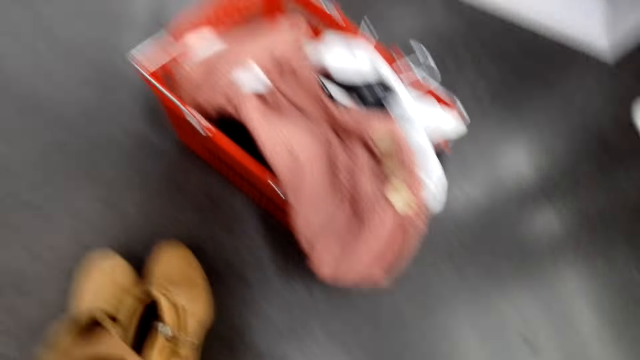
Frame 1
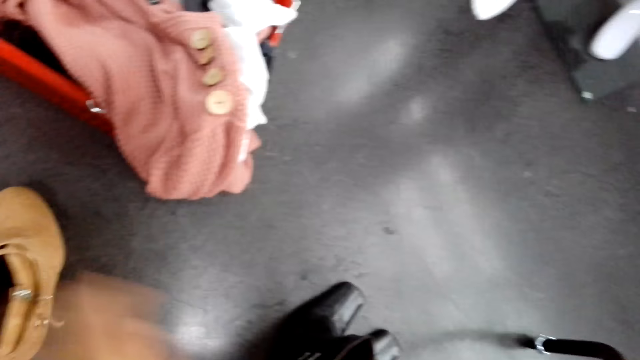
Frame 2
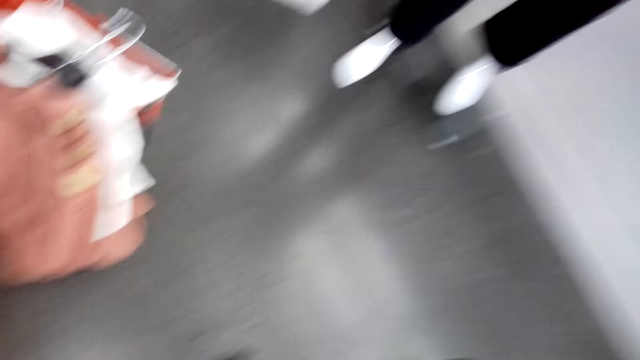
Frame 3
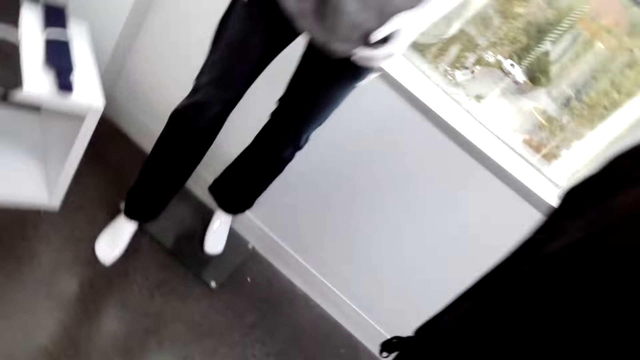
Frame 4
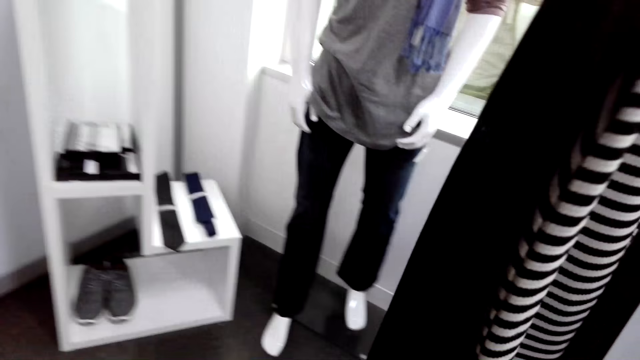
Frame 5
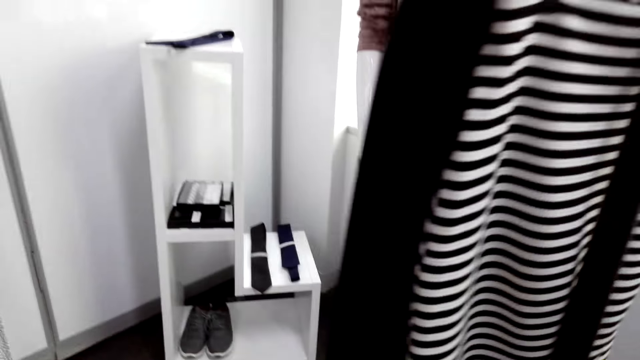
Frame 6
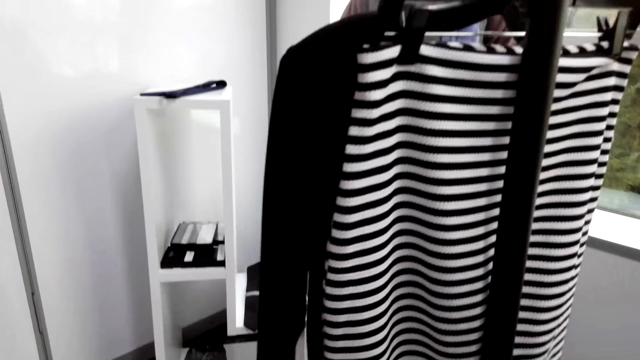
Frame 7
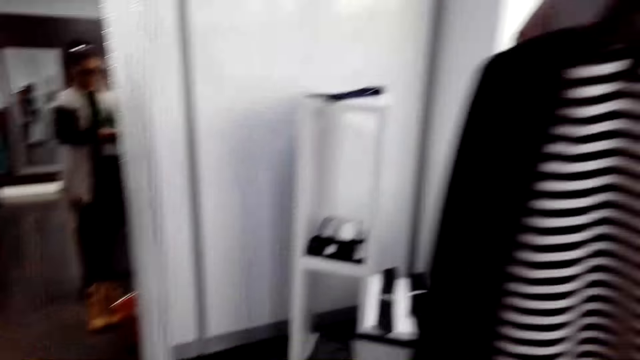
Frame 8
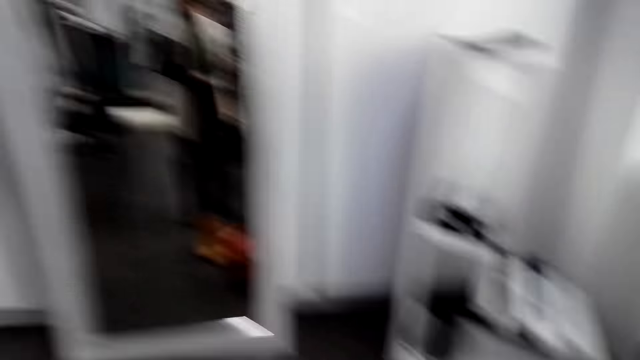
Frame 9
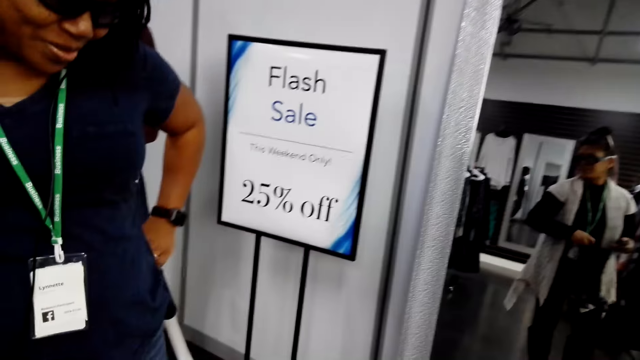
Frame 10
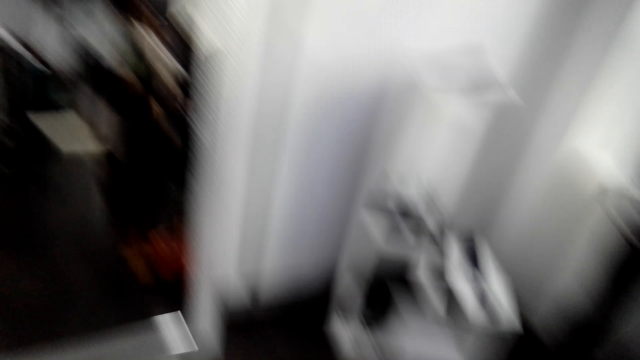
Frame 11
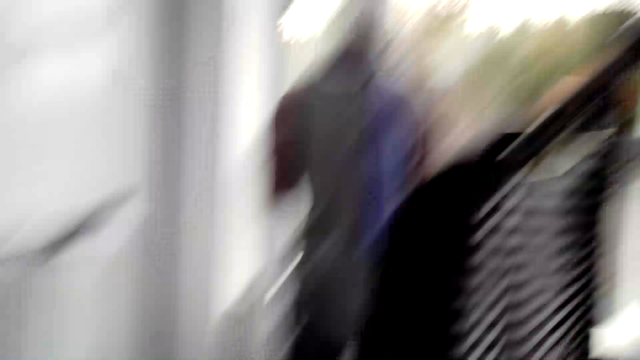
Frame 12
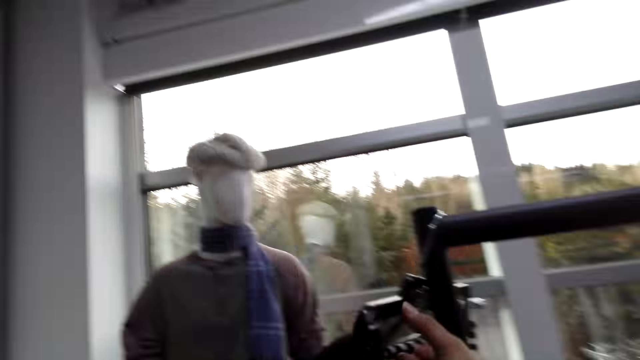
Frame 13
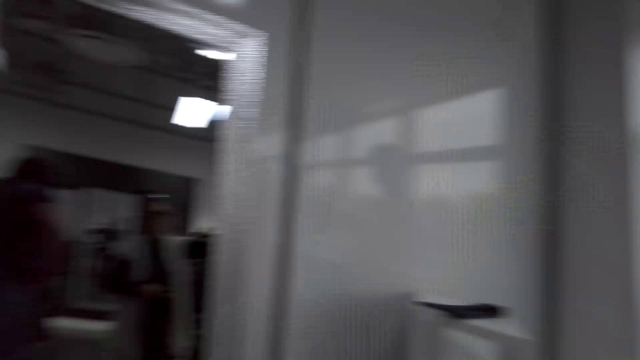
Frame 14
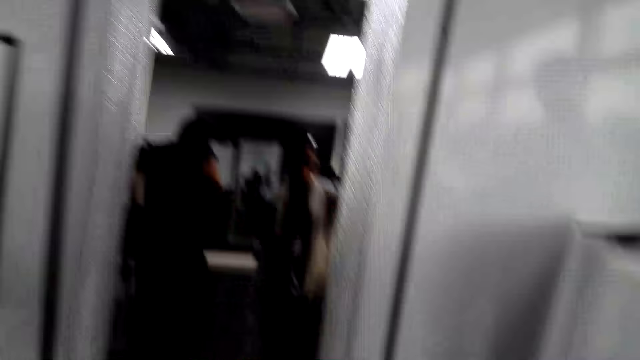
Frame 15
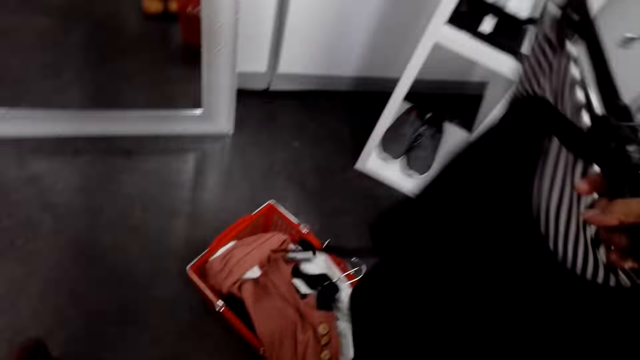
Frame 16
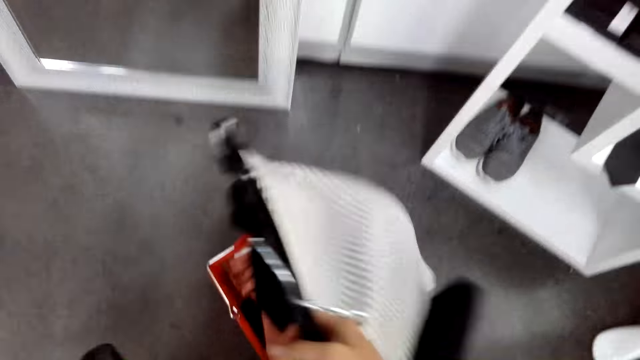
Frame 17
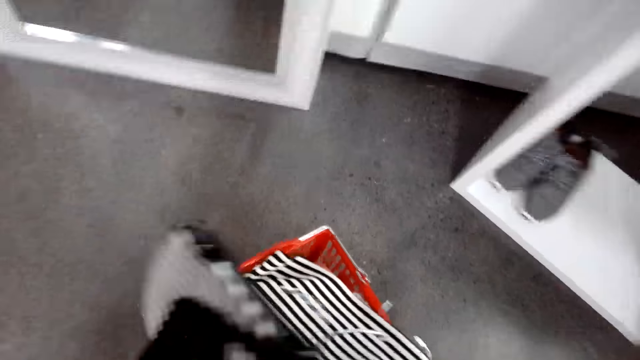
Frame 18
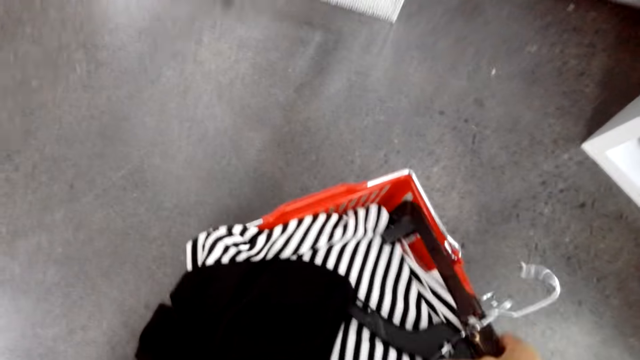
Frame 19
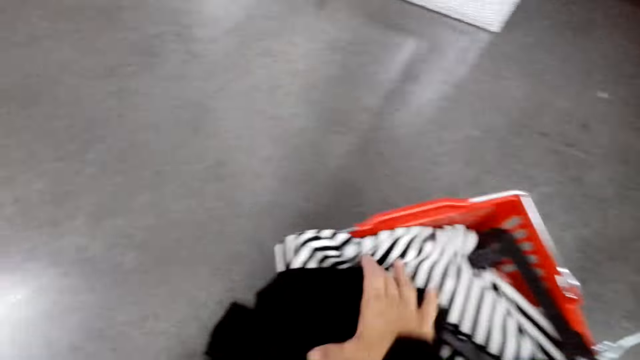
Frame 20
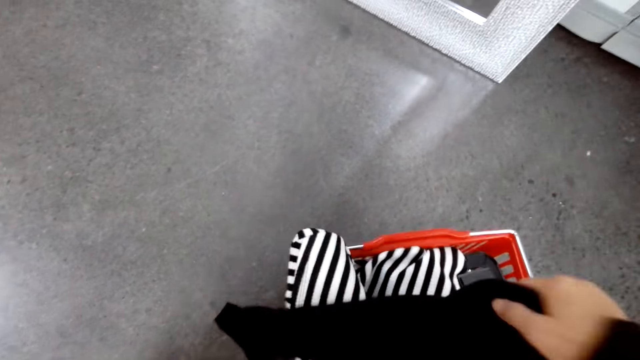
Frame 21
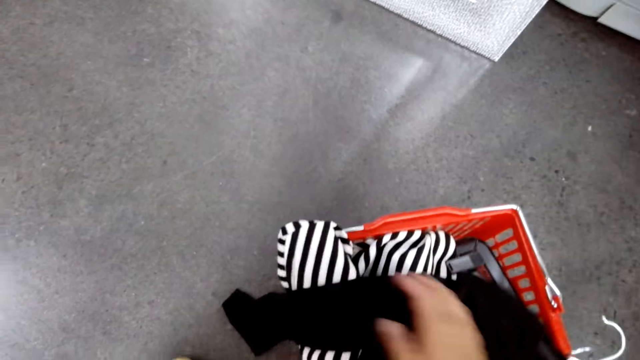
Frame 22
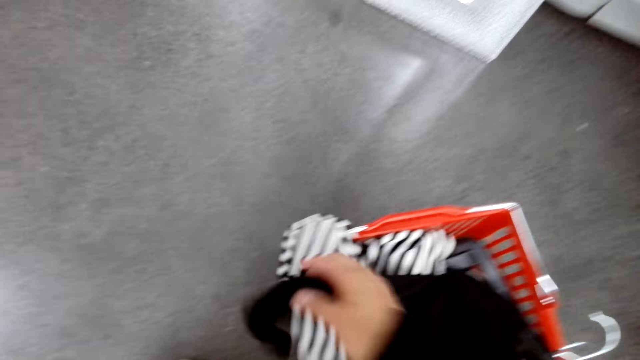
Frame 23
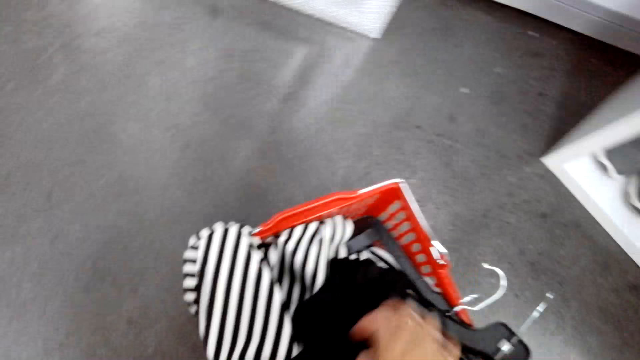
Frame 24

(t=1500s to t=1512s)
The camera wearer puts down shoes on the floor. They look around the store. They hold boots with their hands. They put clothes in a shopping basket.

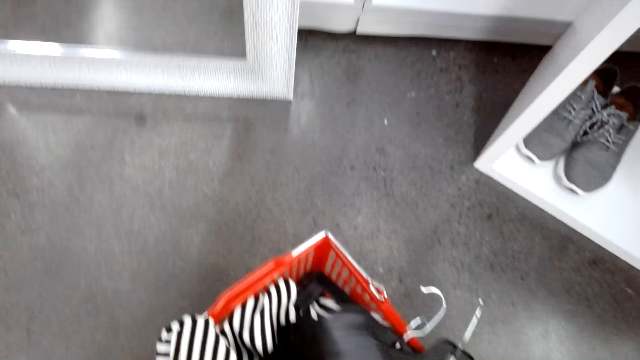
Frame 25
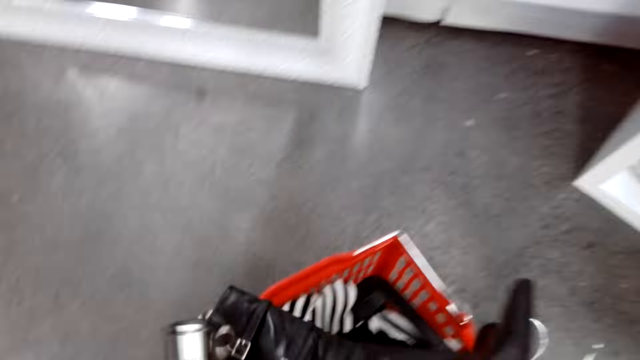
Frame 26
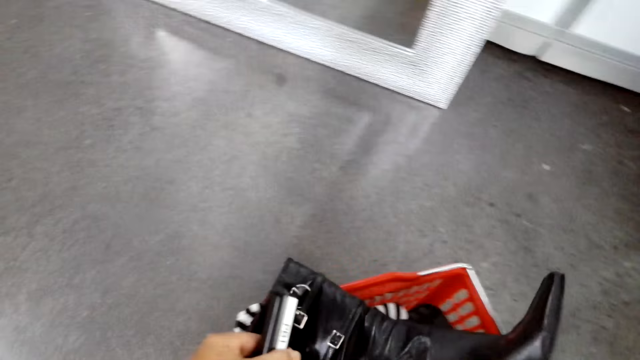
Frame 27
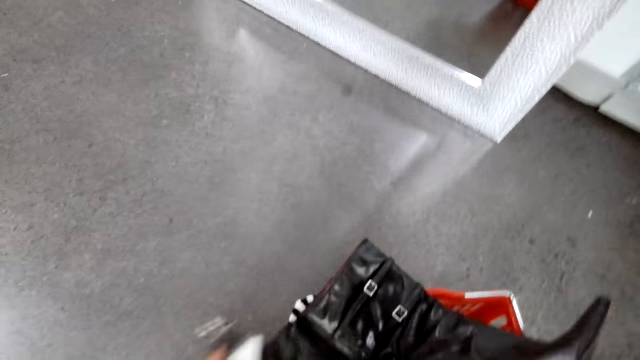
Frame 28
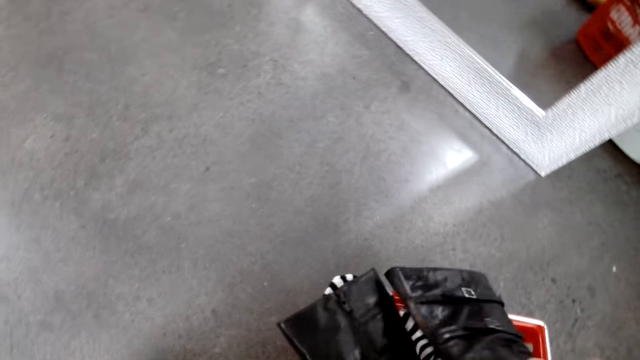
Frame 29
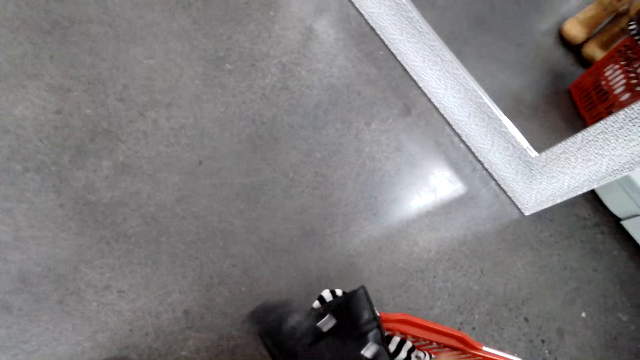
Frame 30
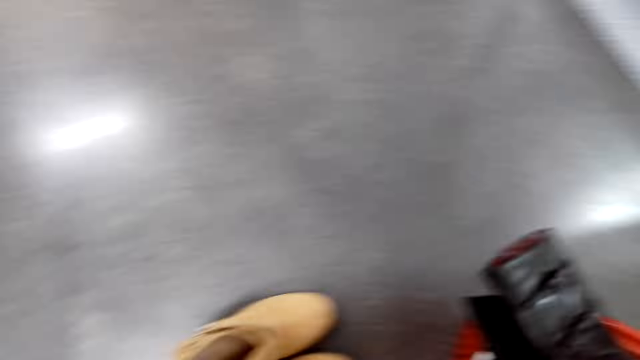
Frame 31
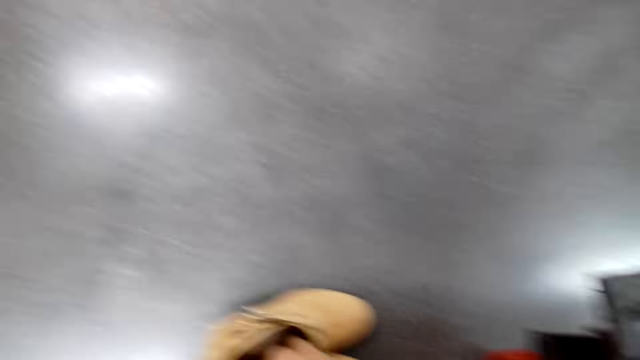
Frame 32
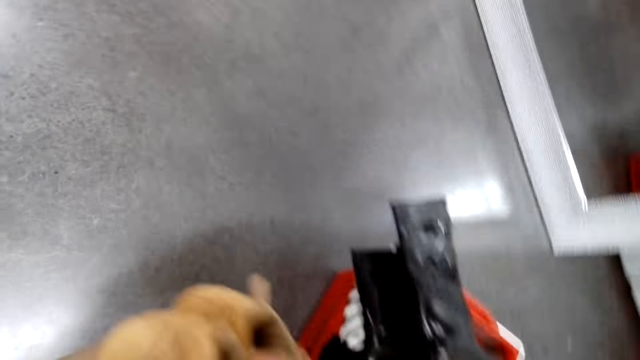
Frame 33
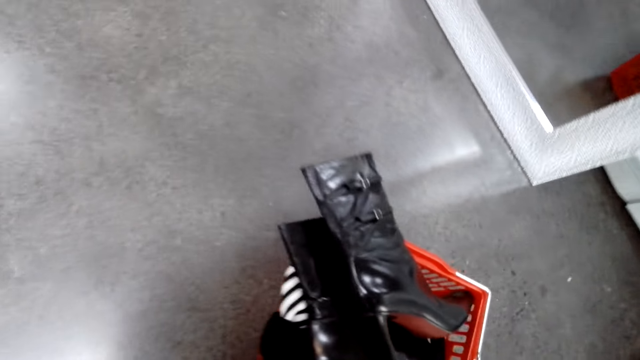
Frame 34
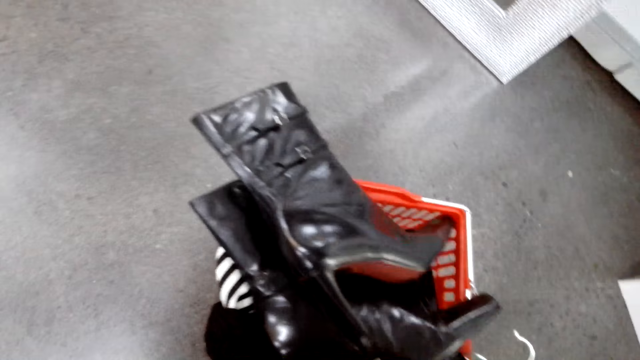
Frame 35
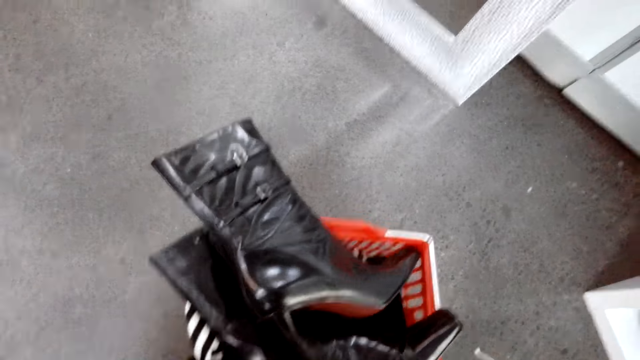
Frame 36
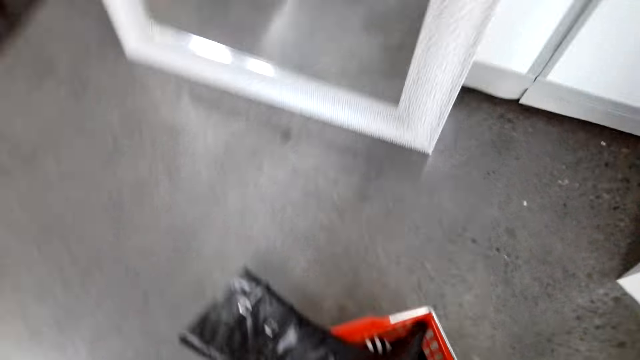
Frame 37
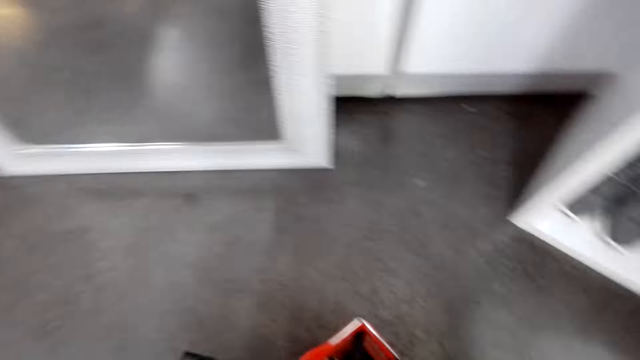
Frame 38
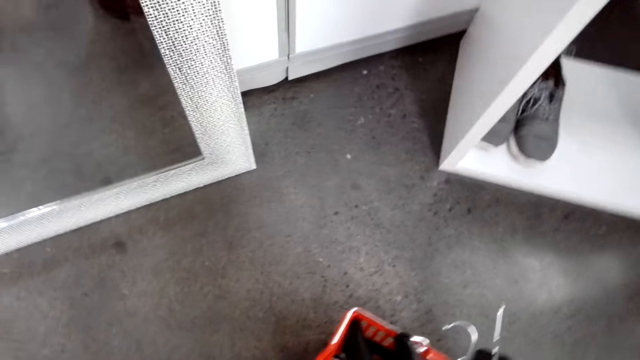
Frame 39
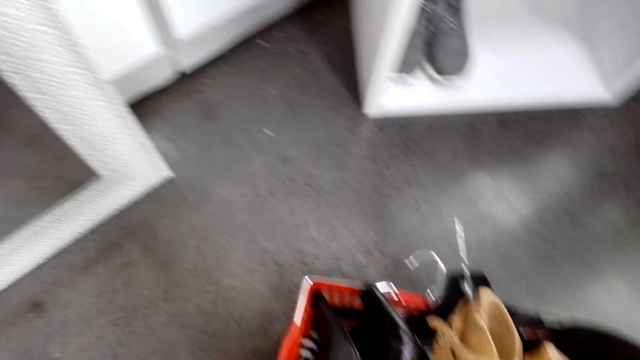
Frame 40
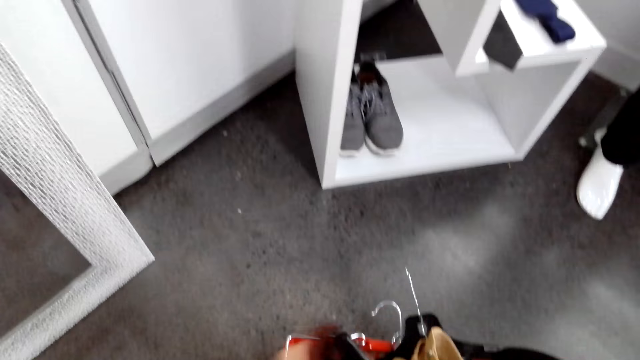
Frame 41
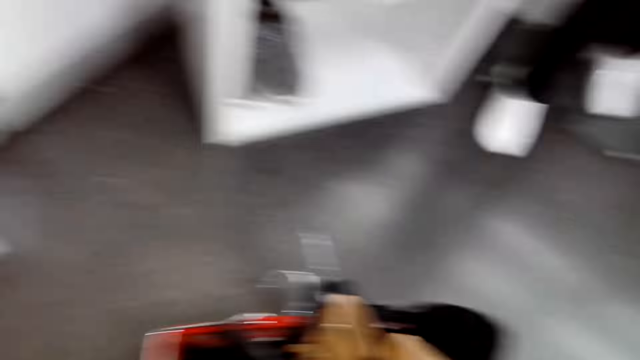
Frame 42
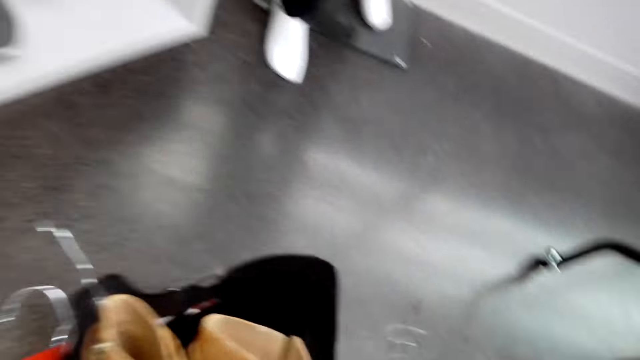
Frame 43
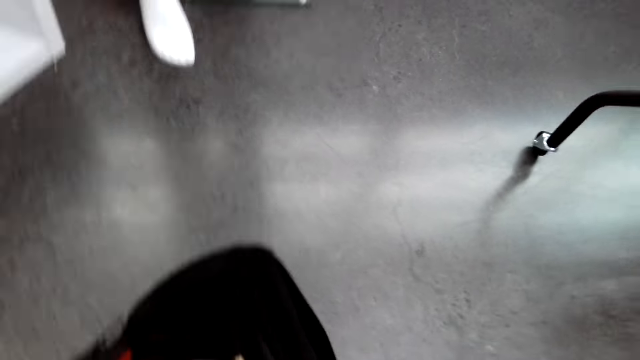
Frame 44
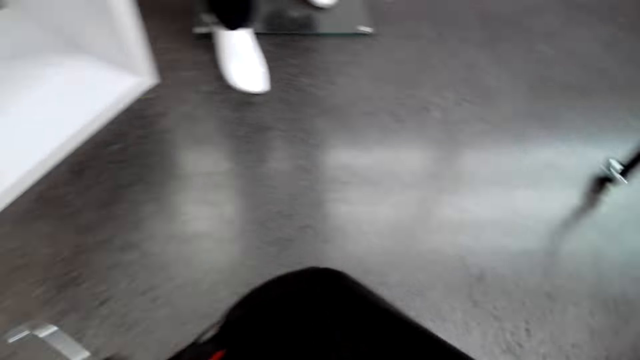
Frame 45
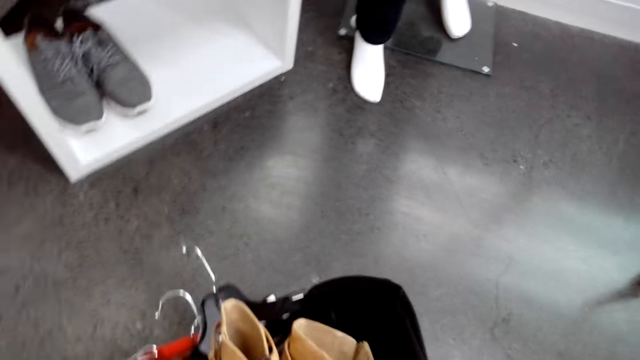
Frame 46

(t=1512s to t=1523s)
The camera wearer puts boots in a shopping basket. They pick shoes on the floor. They put the shoes in the shopping basket.
